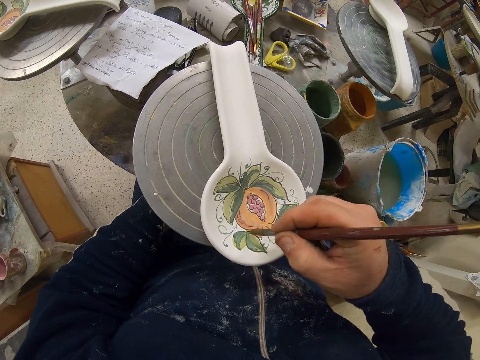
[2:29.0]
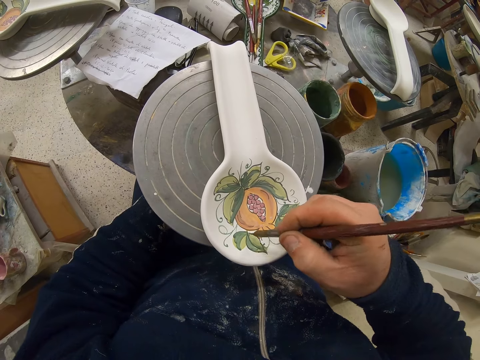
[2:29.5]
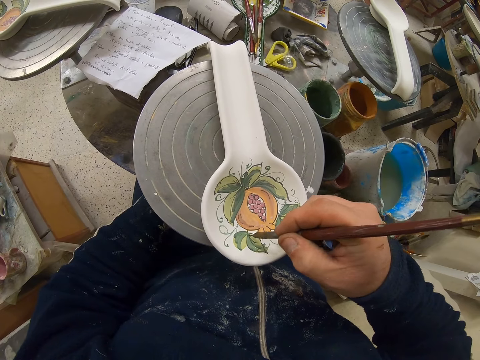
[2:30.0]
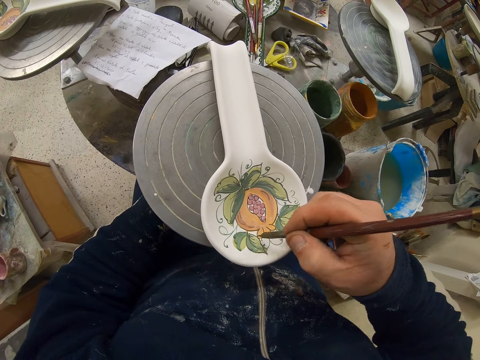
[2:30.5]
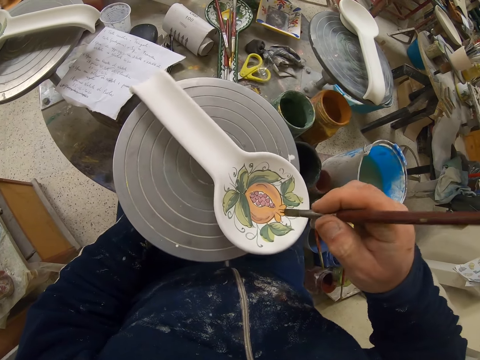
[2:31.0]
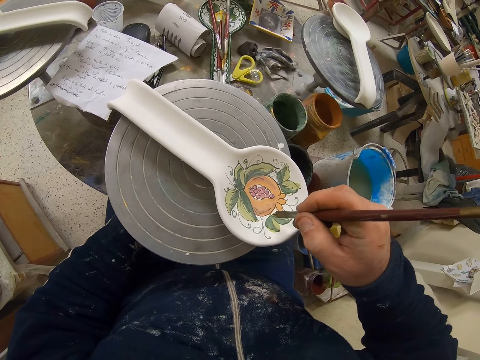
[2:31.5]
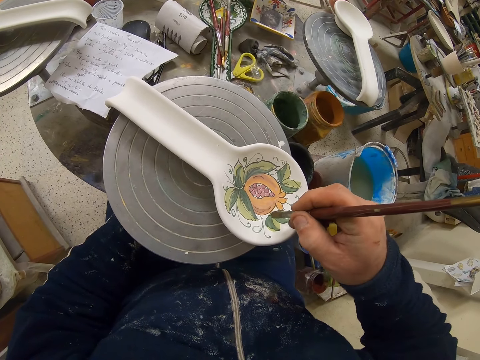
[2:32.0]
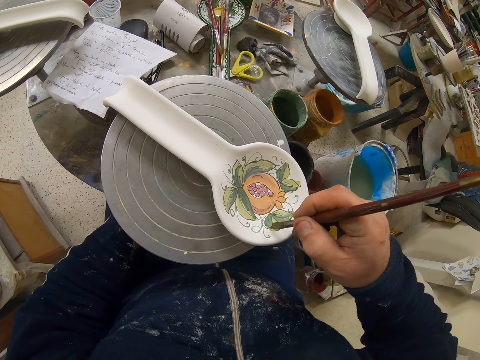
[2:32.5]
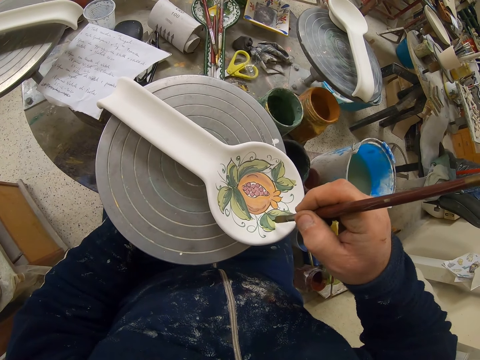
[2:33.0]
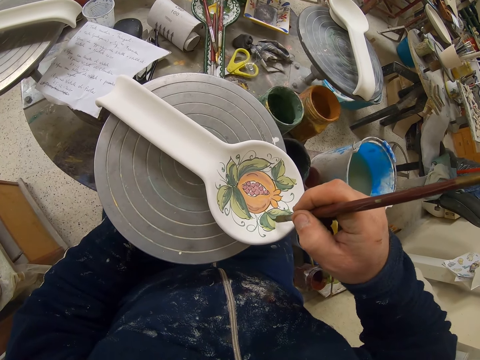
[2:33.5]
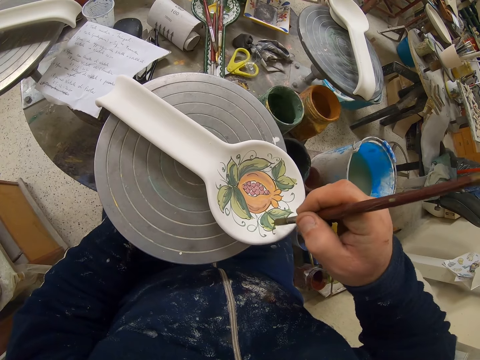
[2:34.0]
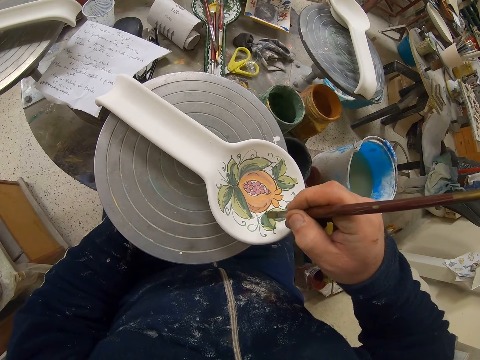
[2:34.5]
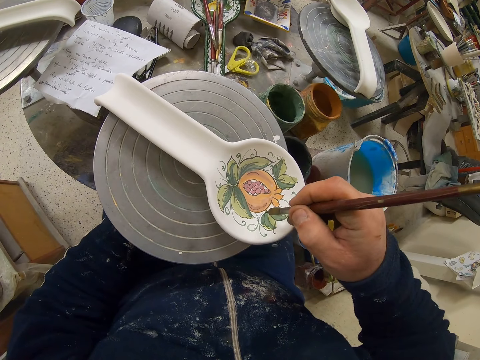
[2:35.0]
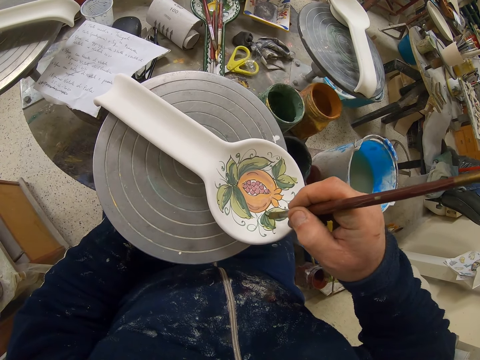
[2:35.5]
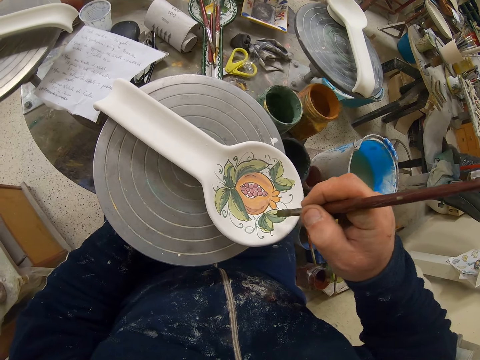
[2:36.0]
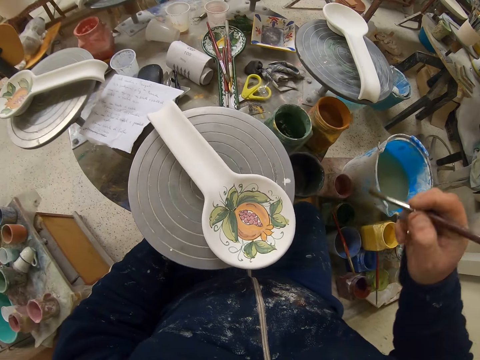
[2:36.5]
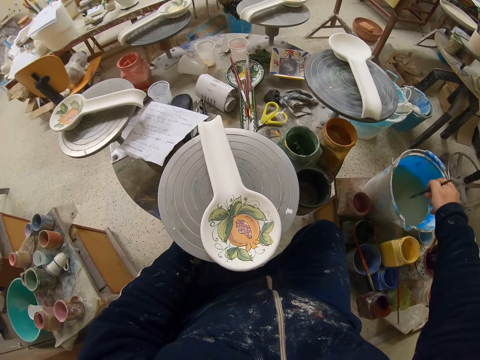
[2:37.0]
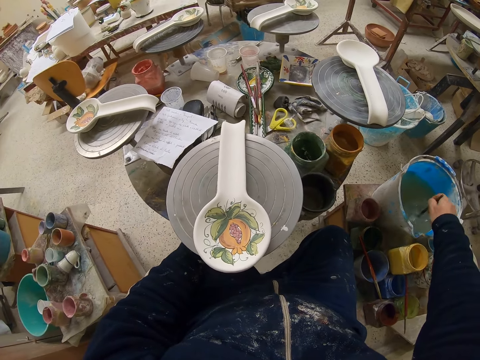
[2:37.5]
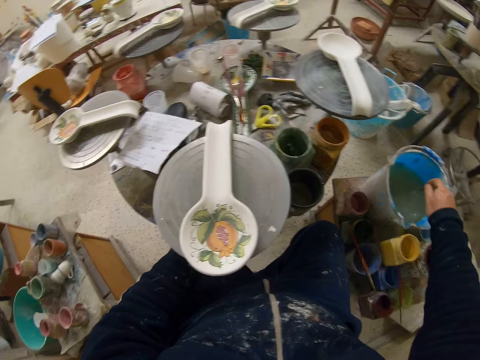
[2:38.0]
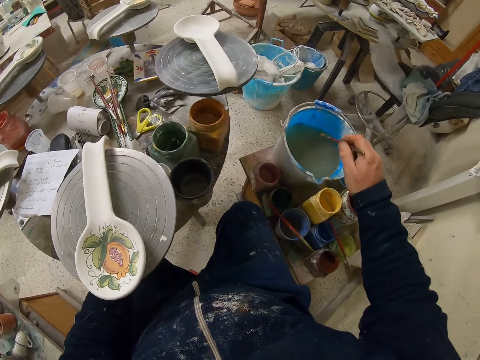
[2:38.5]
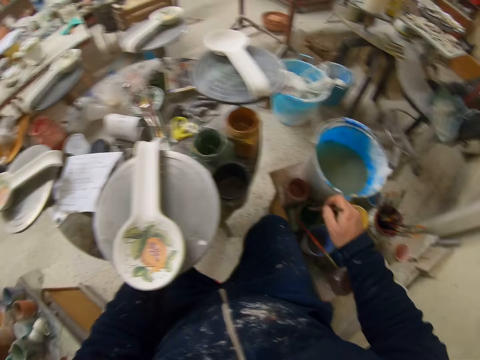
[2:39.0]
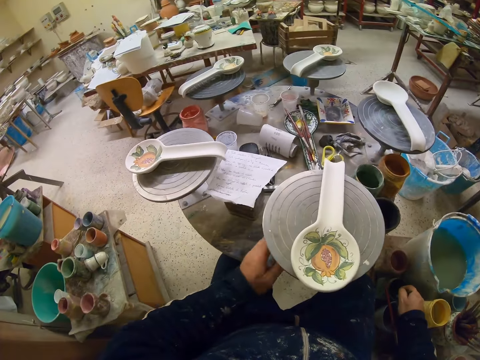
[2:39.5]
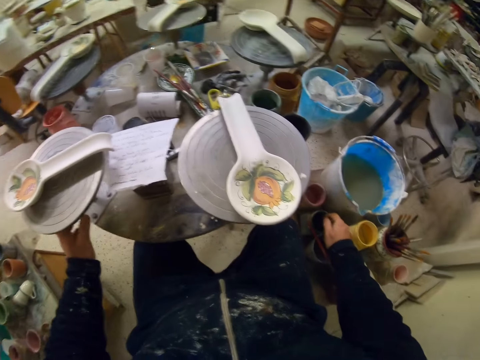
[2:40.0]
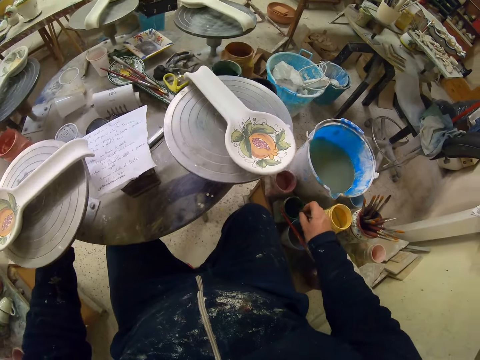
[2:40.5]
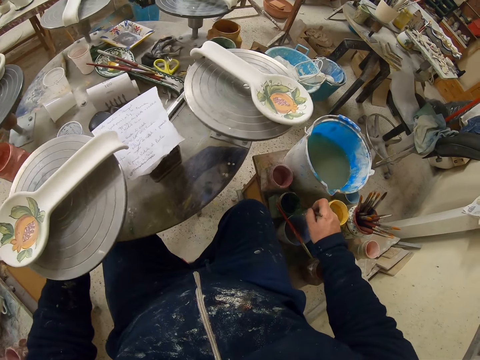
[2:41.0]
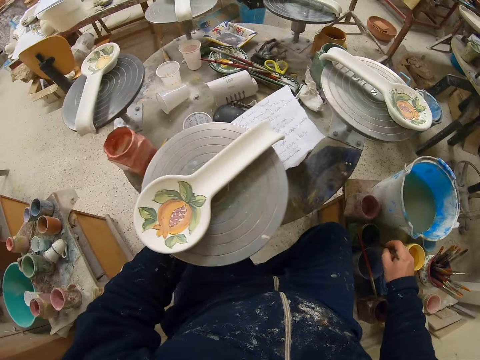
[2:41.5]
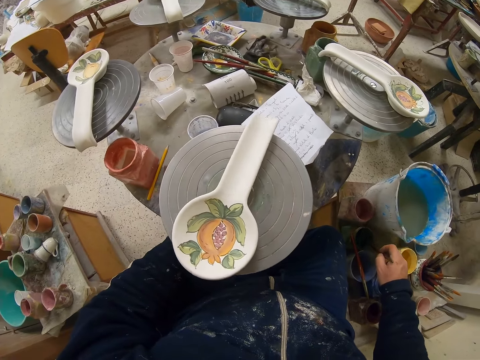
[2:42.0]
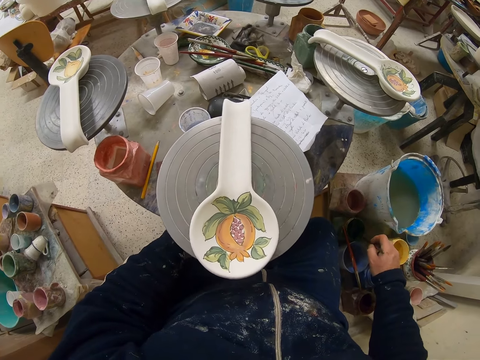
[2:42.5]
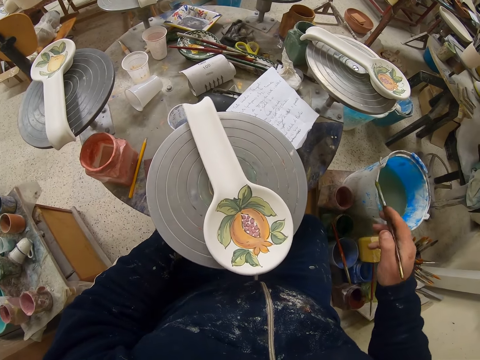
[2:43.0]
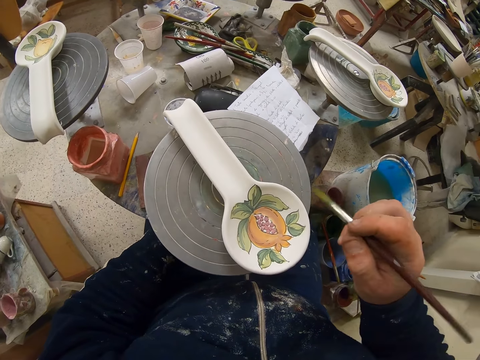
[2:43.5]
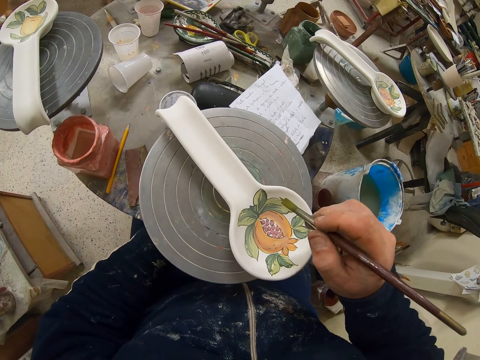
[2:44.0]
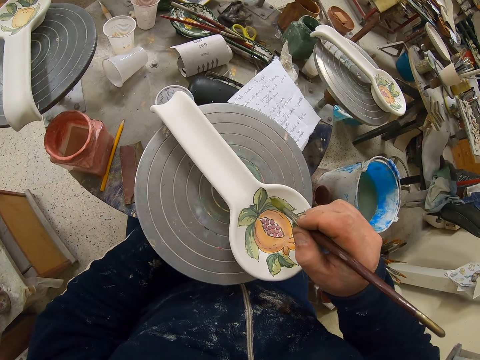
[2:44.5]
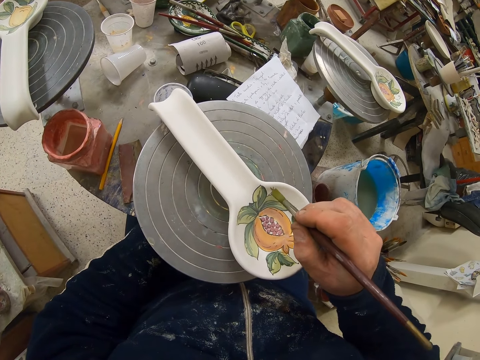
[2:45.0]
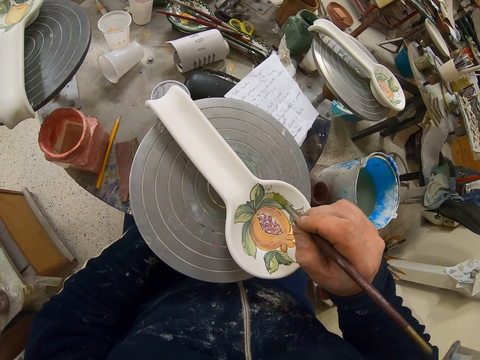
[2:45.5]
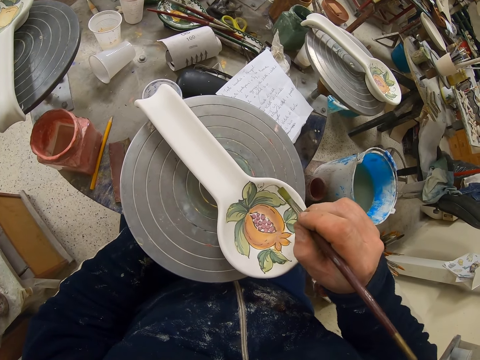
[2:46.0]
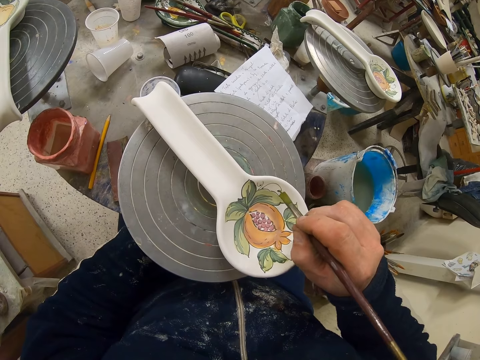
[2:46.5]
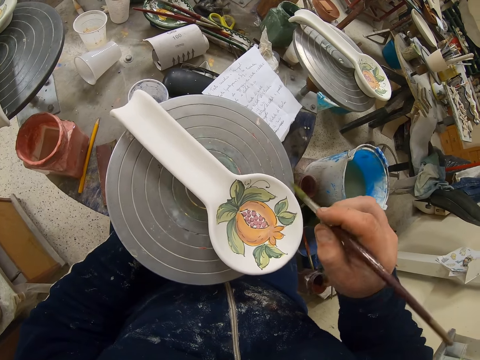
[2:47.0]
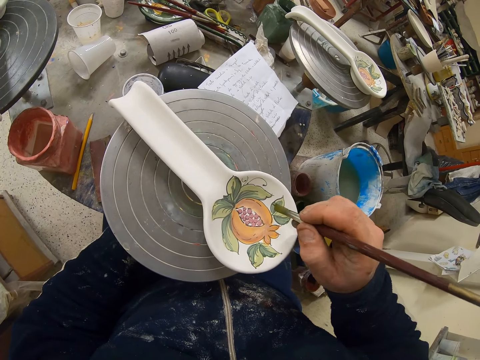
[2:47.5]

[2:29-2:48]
The camera wearer turns the table. They decorate the plate or spoon with the paint brush. They dip the paint brush in water. They turn the table. They dip the paint brush in paint. They rub the paint brush on the paint can. They decorate the plate with the paint brush.

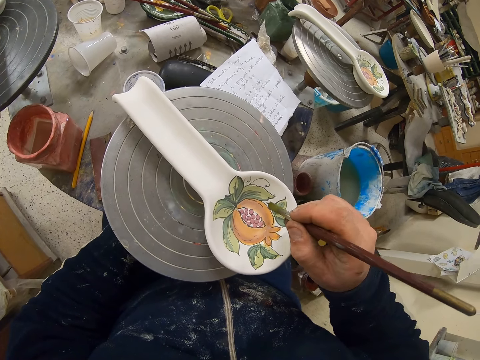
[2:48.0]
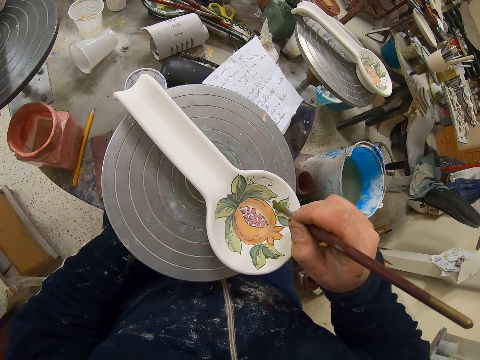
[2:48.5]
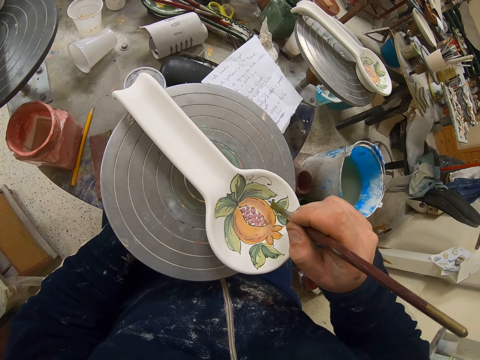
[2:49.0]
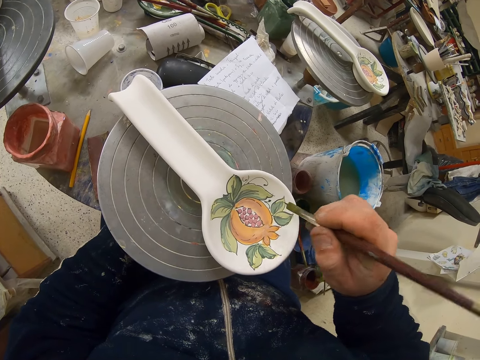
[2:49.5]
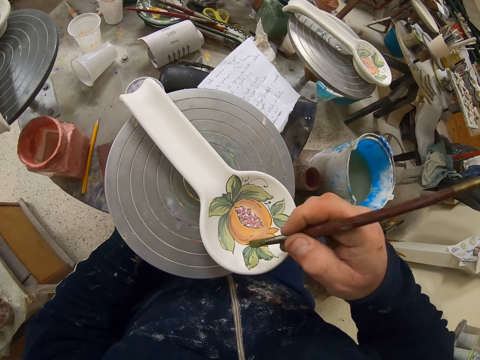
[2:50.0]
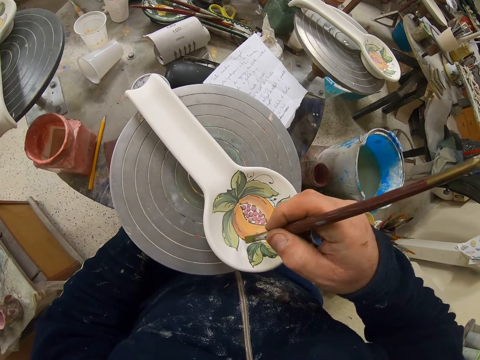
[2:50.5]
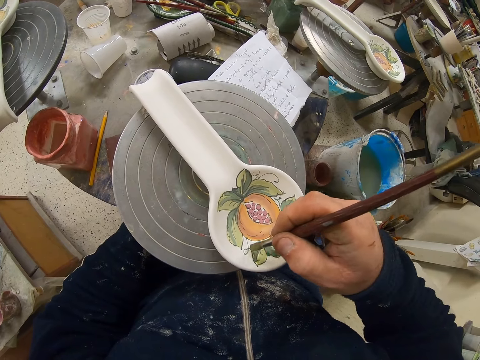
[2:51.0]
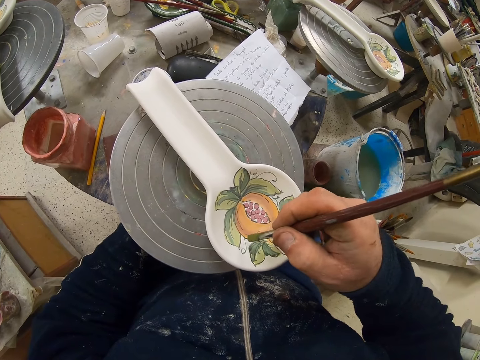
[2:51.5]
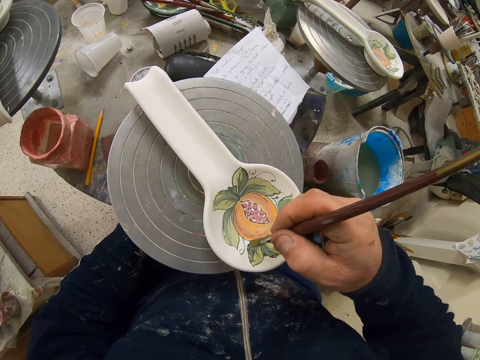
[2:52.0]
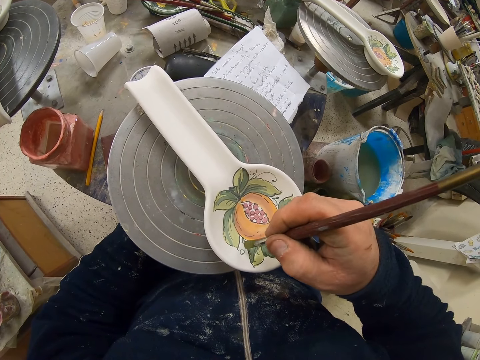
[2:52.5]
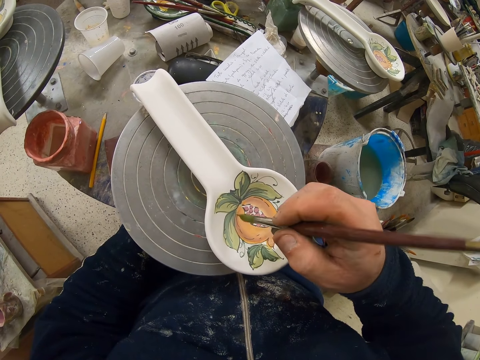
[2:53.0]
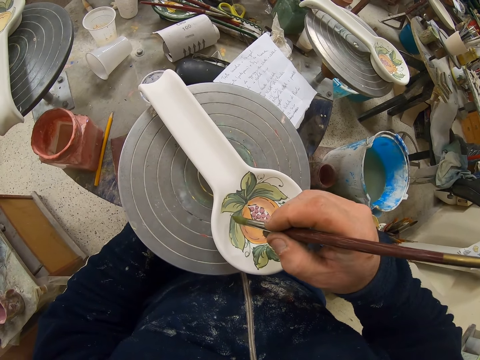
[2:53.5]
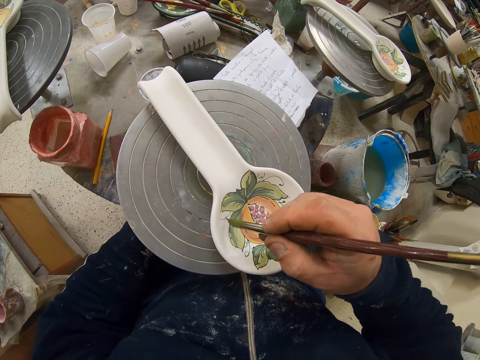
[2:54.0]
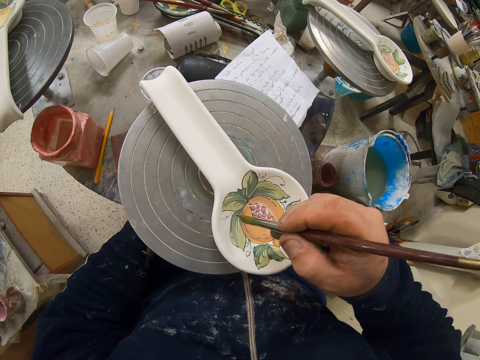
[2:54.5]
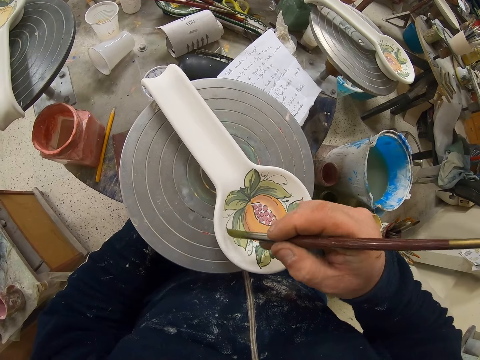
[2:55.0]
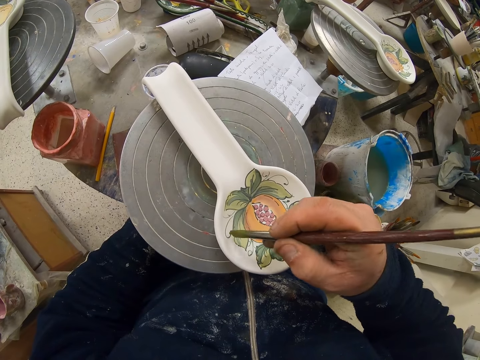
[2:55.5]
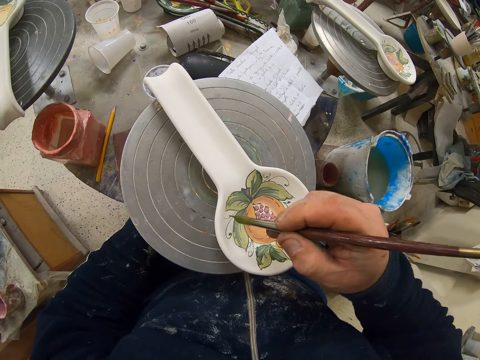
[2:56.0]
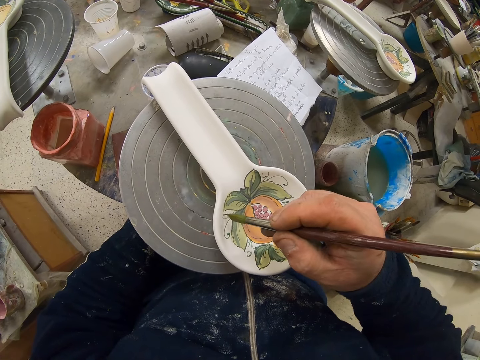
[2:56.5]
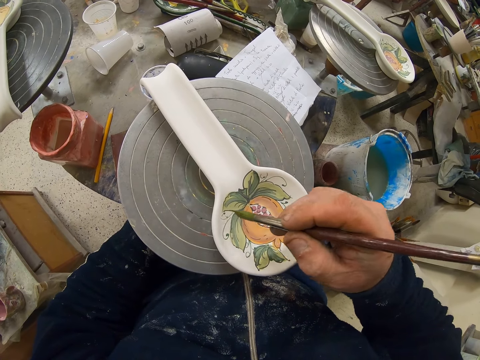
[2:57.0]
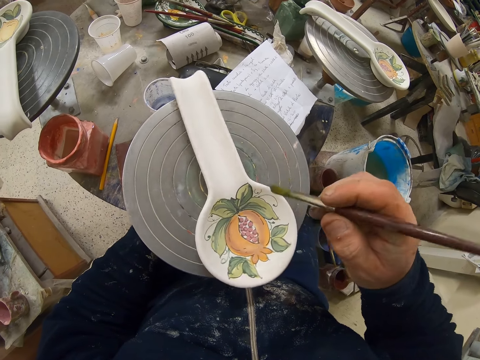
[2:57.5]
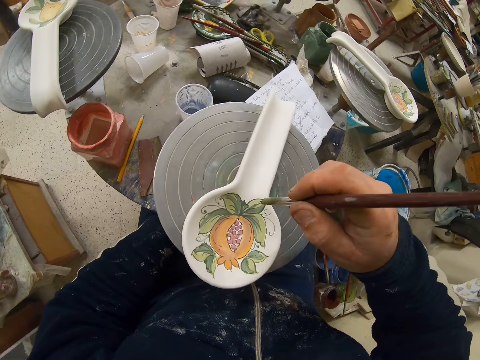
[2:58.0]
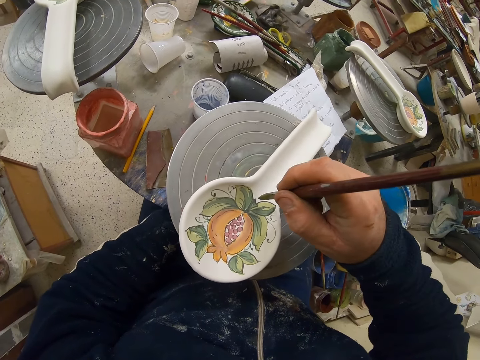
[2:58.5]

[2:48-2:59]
The camera wearer turns the table.
